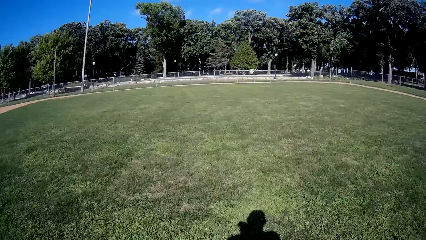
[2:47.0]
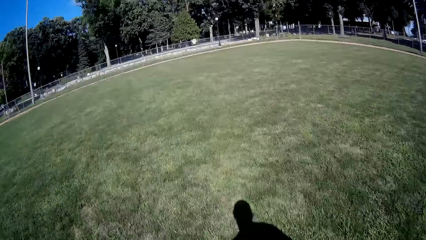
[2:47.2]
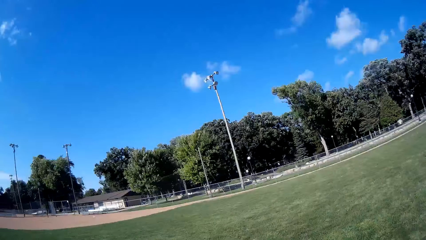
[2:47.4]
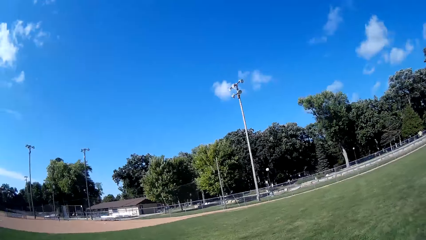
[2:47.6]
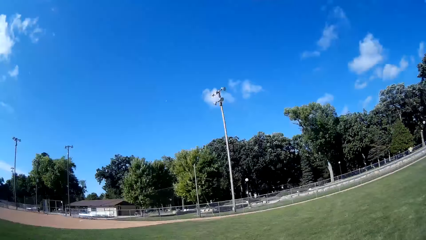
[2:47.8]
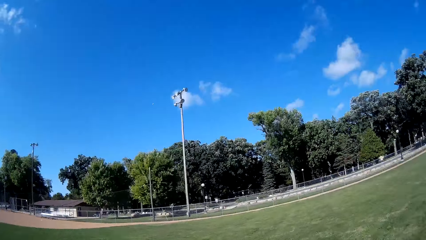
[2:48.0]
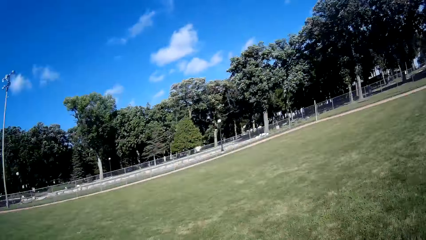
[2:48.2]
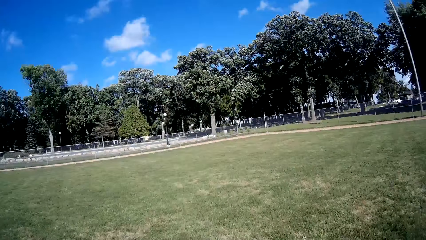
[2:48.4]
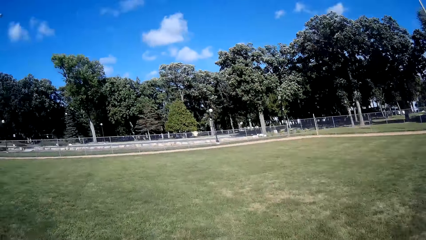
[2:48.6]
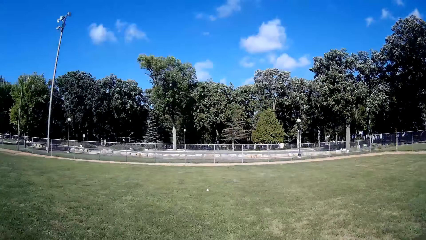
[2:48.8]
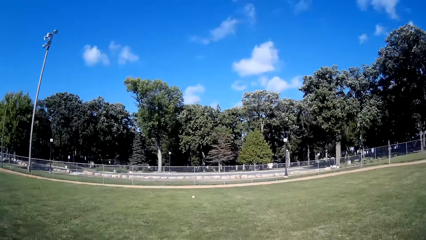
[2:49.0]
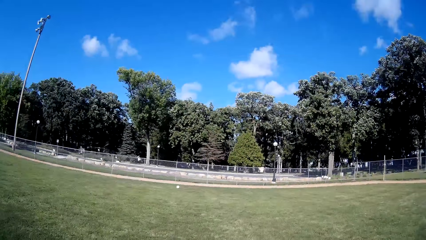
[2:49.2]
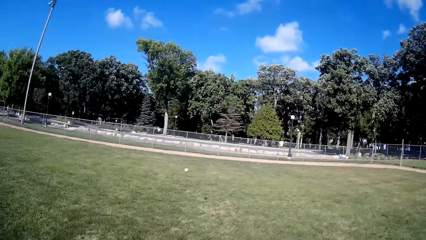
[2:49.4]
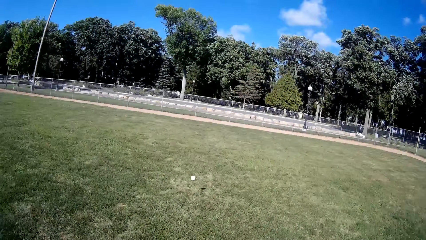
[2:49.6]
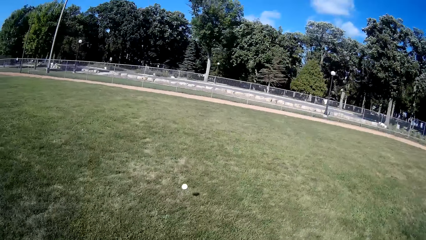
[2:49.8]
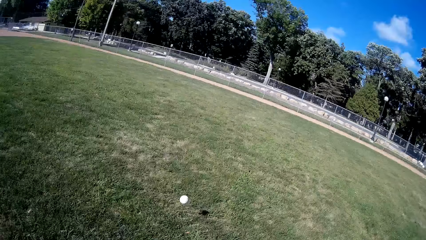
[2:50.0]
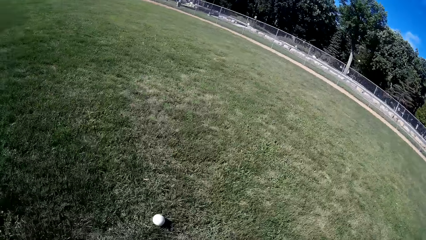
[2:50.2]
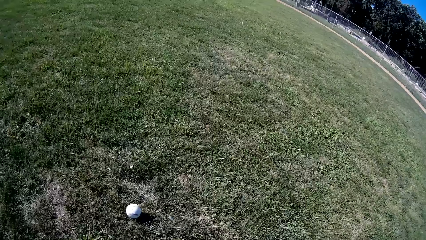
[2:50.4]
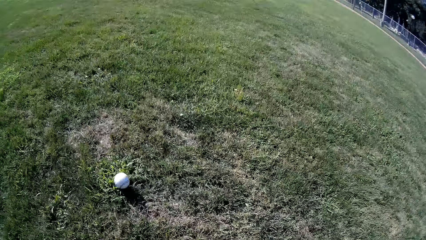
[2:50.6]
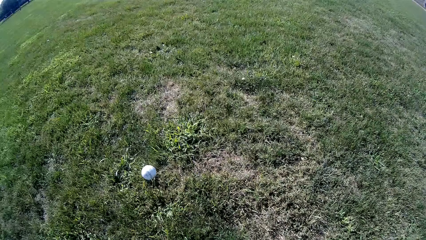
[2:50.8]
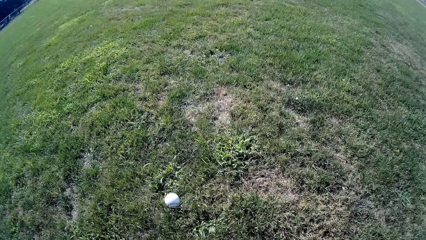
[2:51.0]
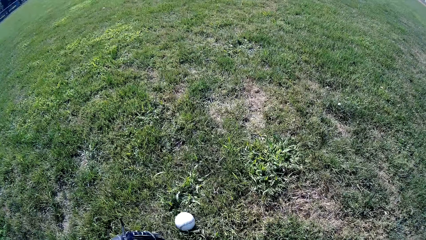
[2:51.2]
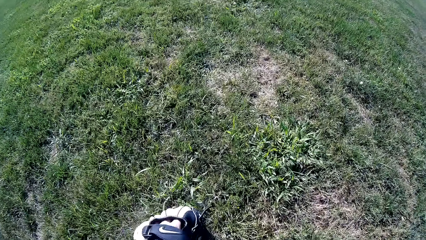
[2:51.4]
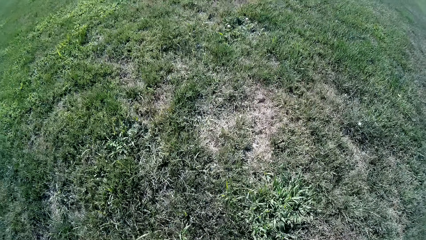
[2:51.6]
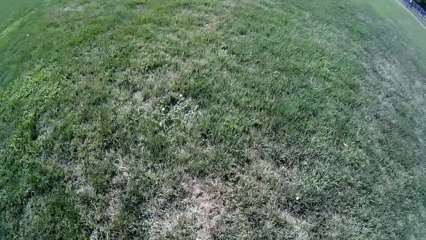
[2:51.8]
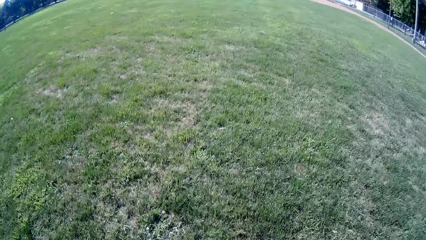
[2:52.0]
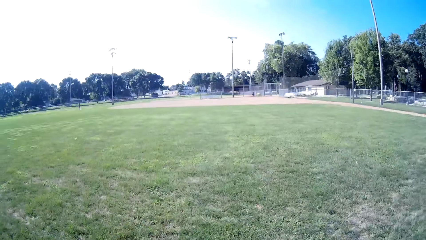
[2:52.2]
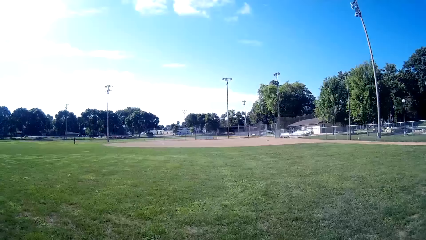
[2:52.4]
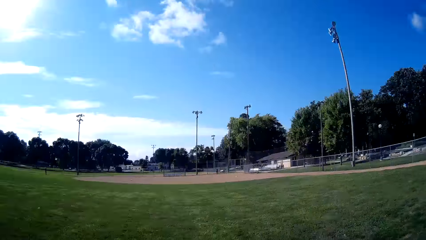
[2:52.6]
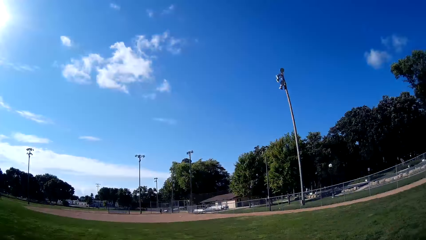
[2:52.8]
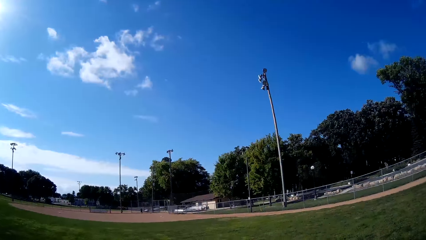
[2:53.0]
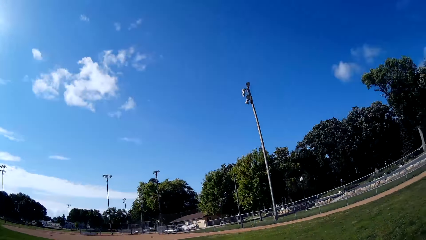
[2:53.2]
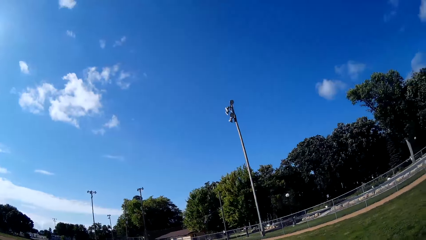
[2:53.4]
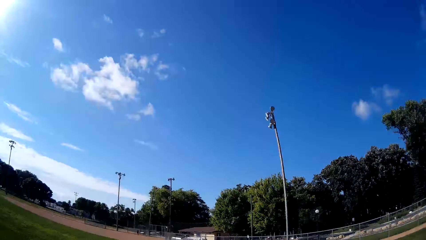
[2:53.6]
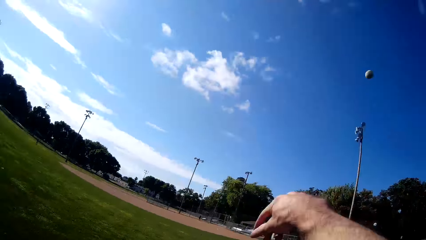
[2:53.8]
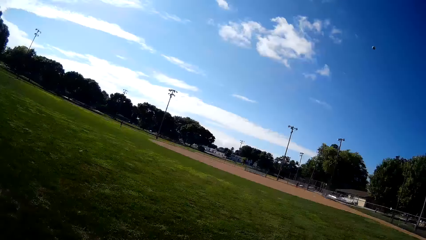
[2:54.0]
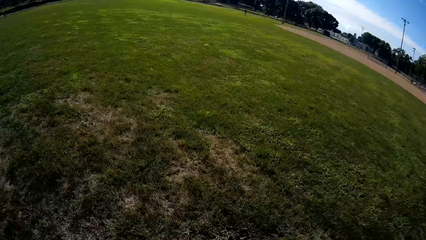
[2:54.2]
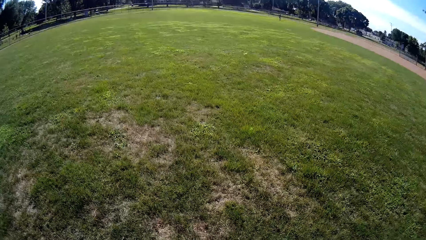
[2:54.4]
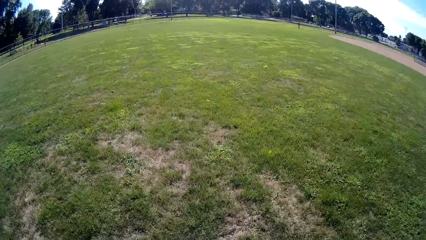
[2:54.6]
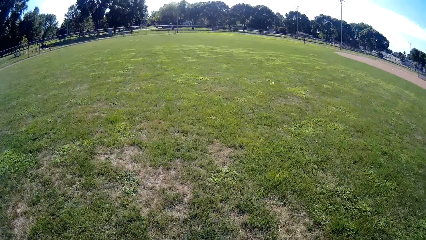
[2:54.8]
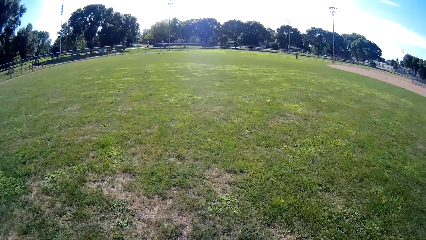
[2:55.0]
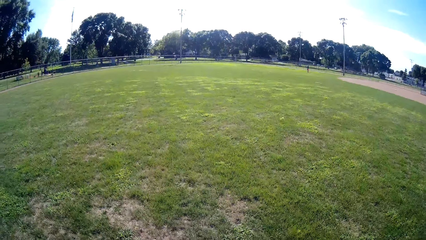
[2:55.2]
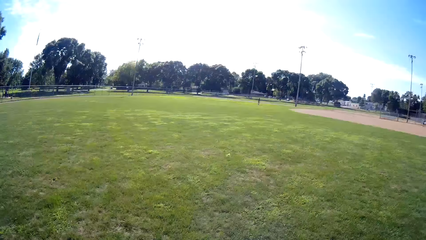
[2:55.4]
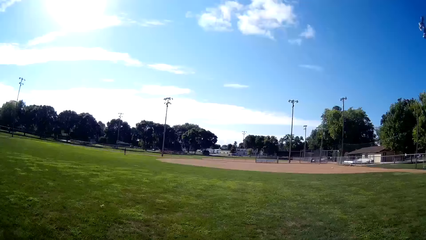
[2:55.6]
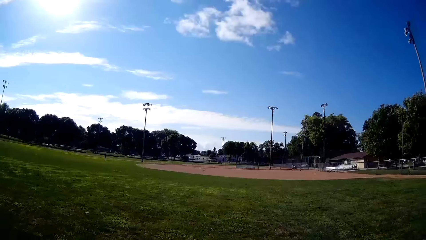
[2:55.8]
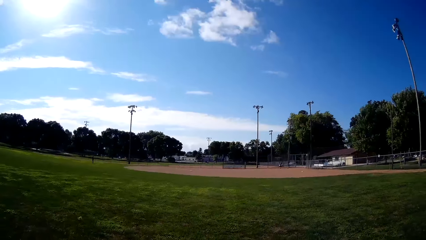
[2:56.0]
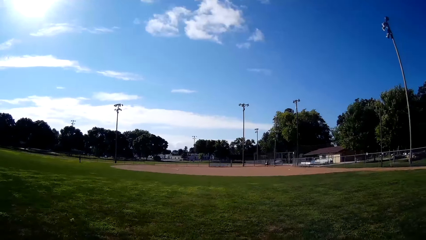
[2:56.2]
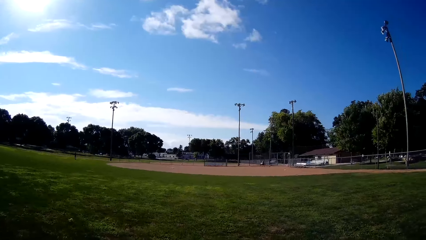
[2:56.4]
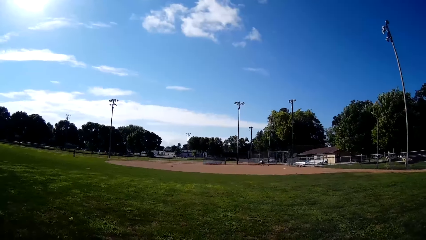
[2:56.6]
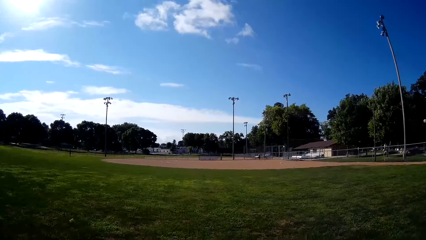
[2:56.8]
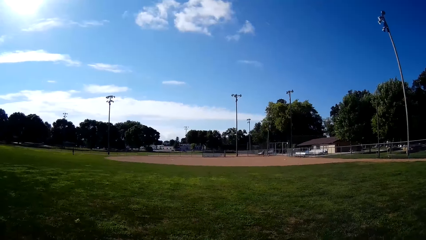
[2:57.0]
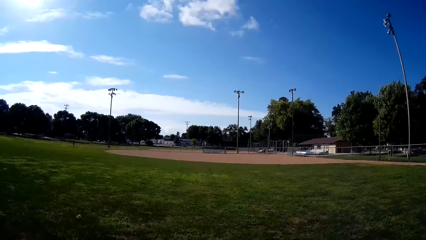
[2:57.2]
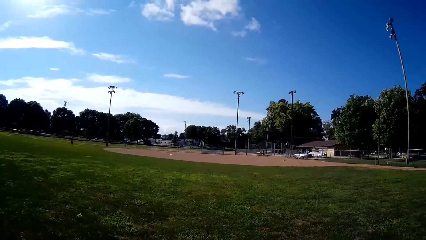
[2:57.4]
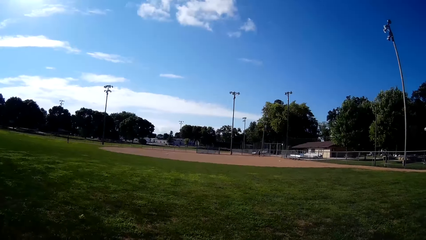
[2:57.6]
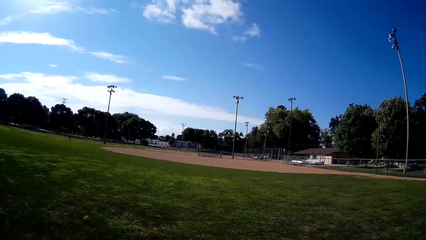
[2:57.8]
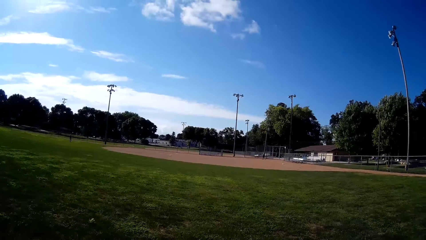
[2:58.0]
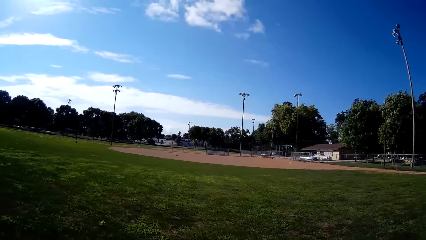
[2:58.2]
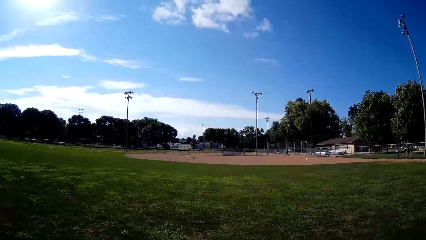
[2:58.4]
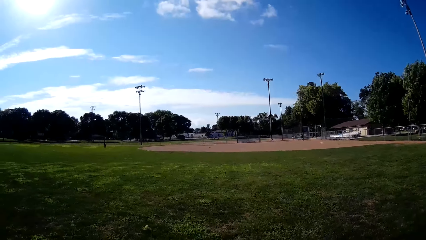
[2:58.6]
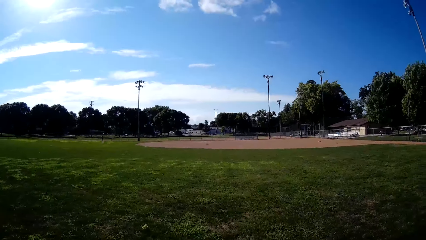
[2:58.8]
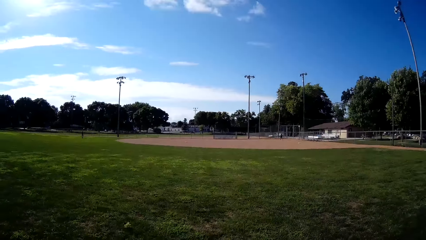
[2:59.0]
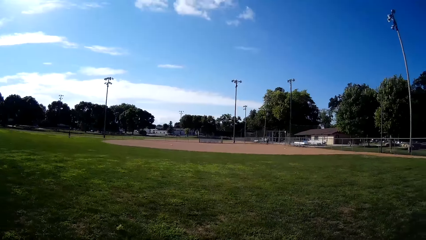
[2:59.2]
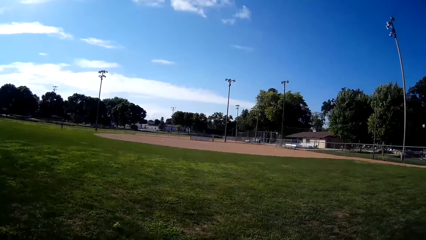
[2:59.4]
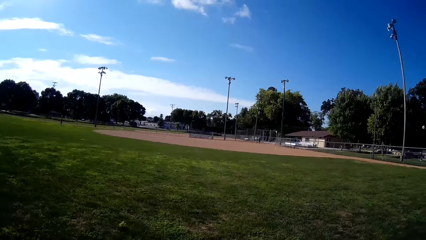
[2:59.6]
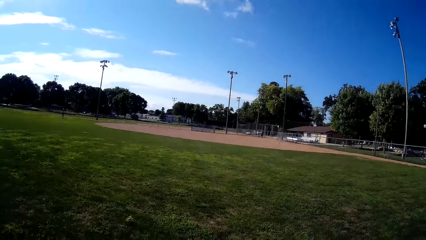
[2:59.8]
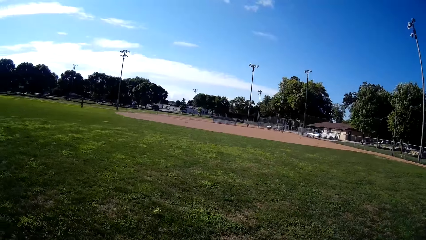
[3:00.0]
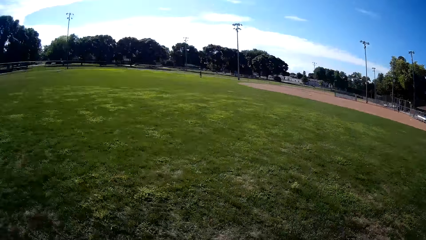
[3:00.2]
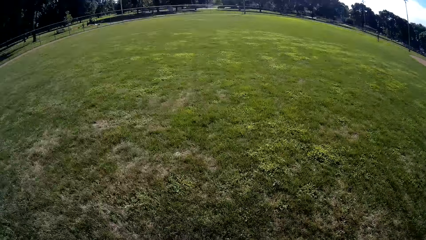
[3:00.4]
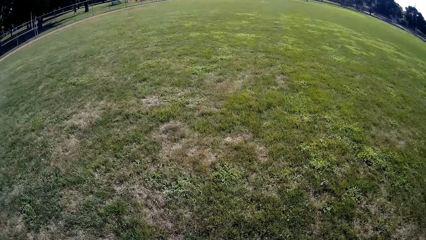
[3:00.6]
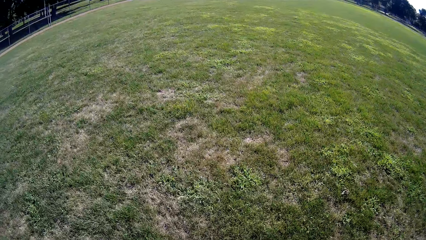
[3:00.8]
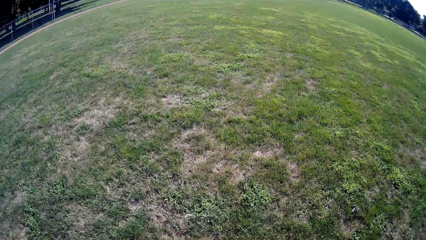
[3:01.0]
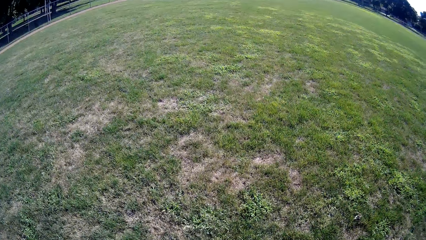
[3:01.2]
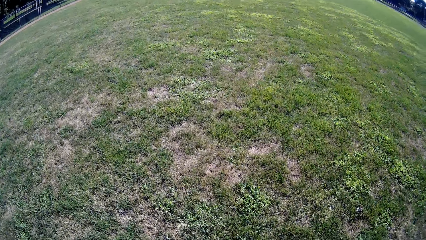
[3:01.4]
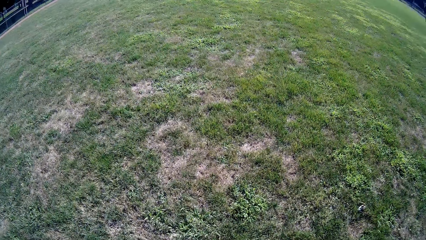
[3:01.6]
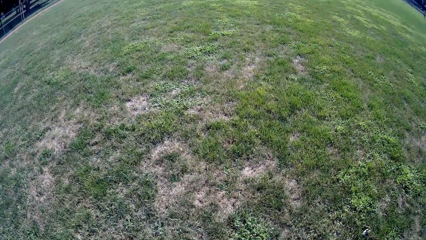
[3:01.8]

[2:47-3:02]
The camera wearer runs towards a baseball in the air. A man plays the ball to the camera wearer. The camera wearer picks up the ball with the baseball glove on his left hand. He throws the baseball to the man. He walks forward on the baseball field.
